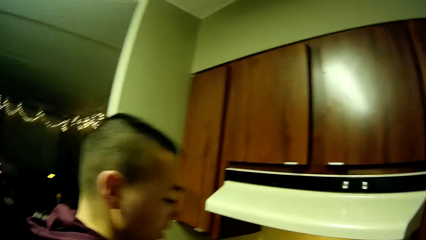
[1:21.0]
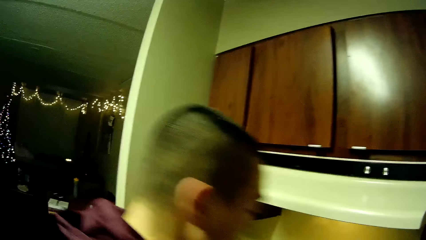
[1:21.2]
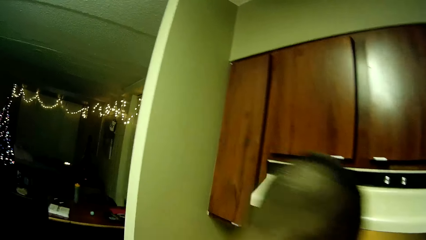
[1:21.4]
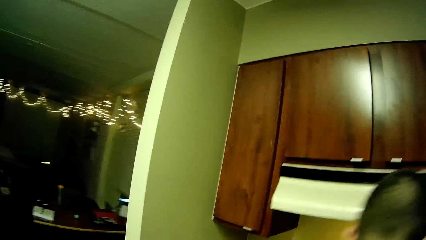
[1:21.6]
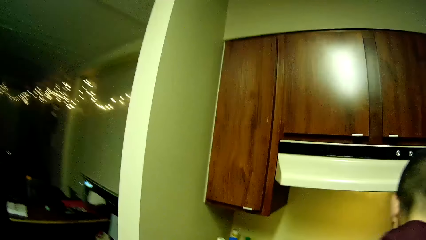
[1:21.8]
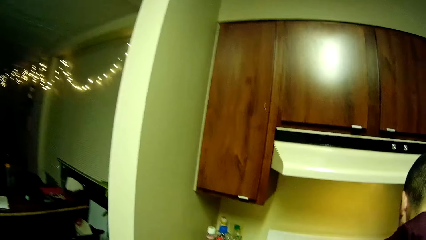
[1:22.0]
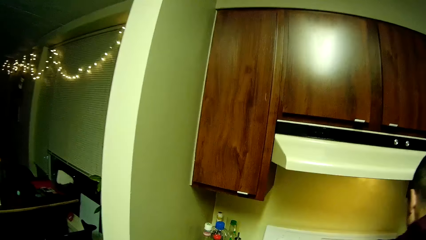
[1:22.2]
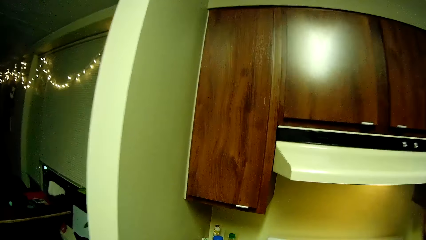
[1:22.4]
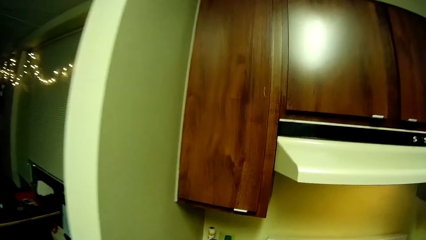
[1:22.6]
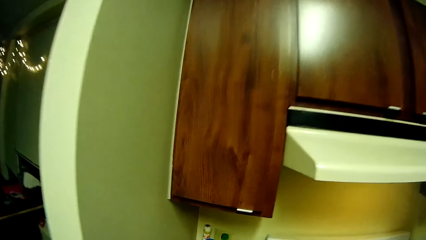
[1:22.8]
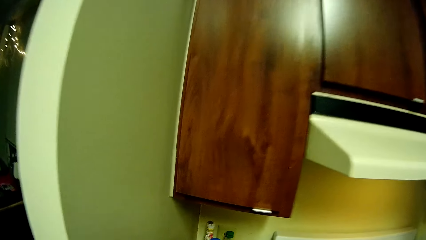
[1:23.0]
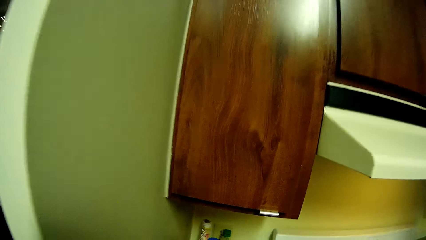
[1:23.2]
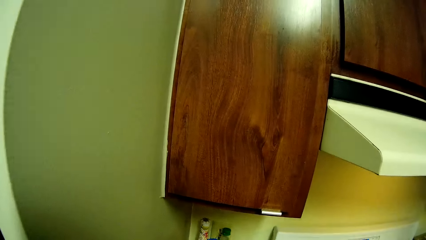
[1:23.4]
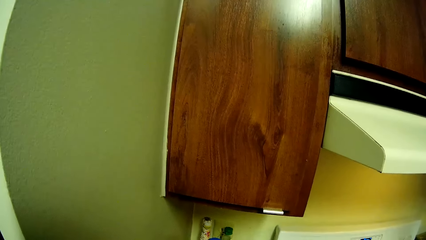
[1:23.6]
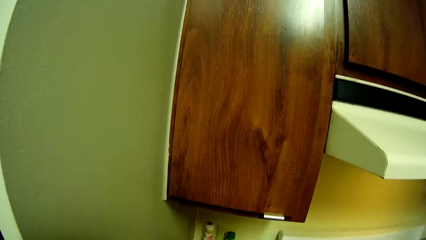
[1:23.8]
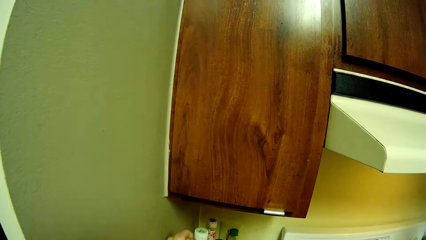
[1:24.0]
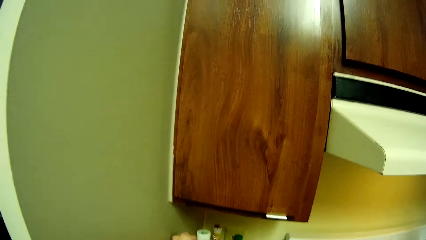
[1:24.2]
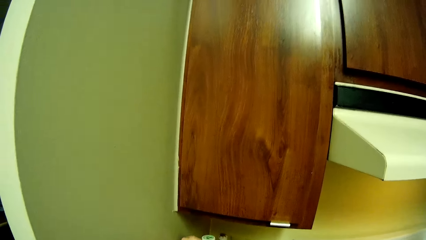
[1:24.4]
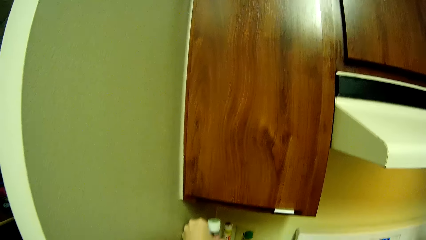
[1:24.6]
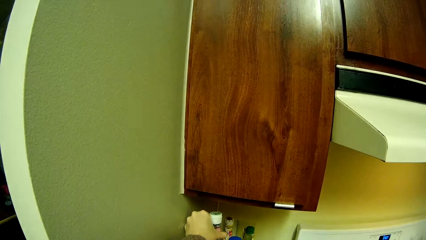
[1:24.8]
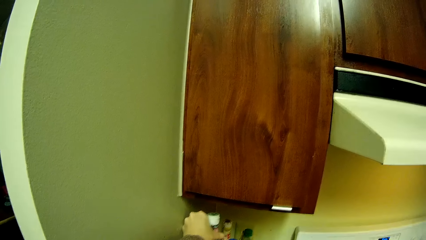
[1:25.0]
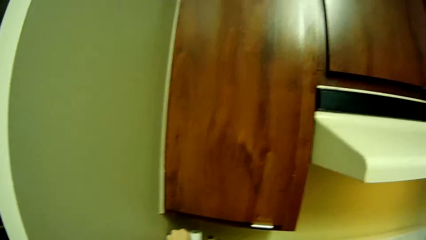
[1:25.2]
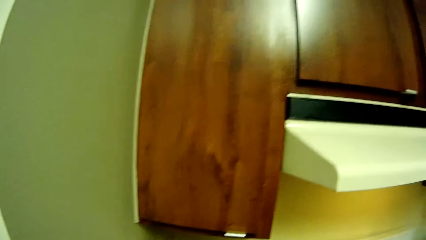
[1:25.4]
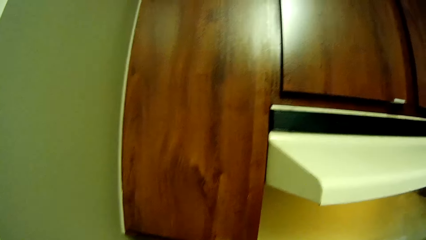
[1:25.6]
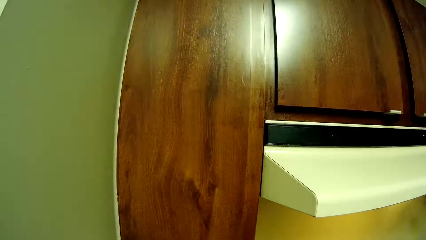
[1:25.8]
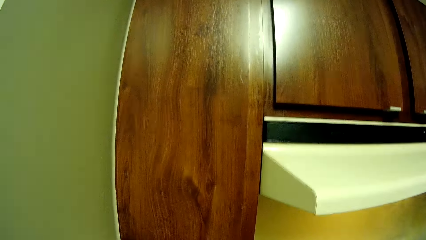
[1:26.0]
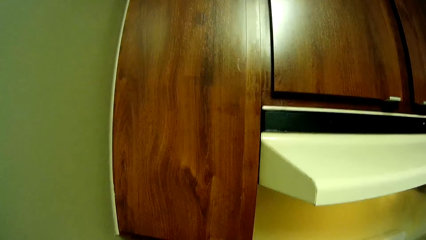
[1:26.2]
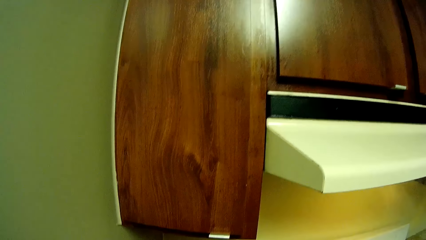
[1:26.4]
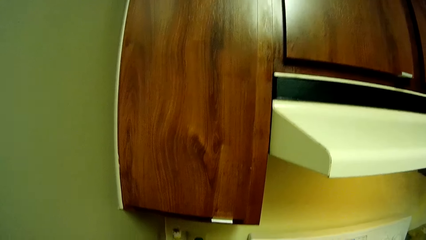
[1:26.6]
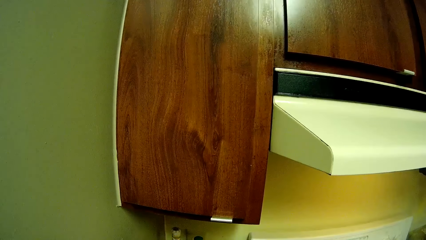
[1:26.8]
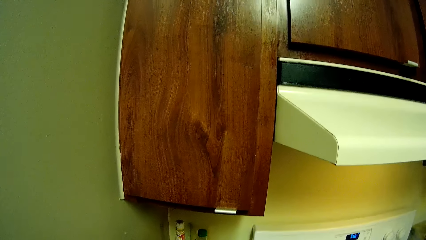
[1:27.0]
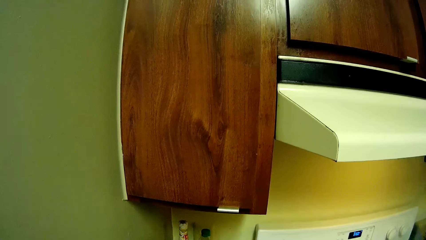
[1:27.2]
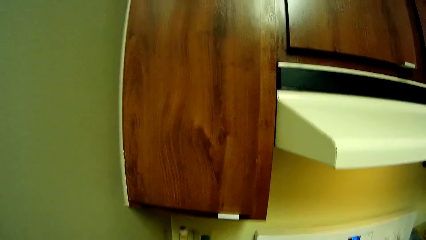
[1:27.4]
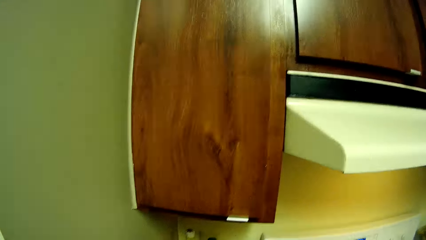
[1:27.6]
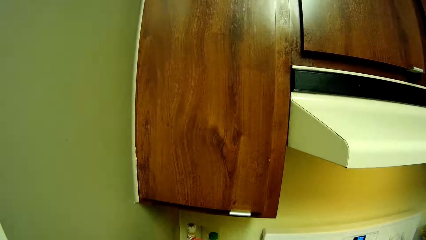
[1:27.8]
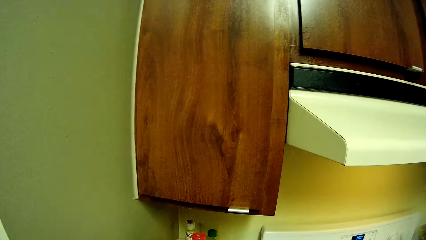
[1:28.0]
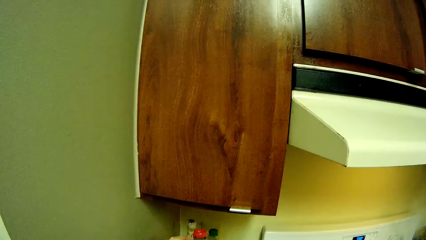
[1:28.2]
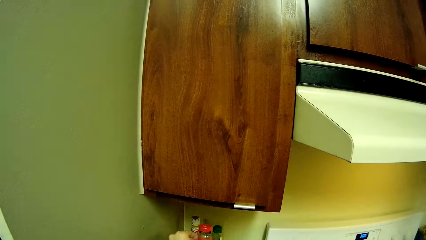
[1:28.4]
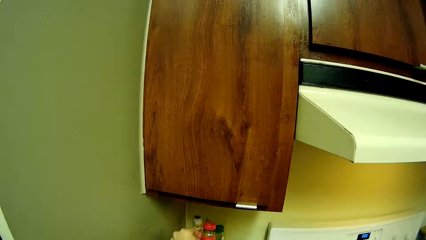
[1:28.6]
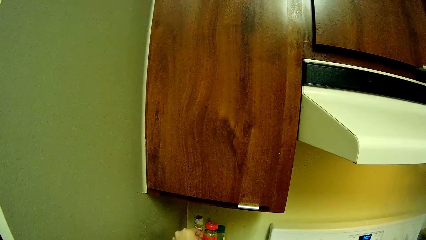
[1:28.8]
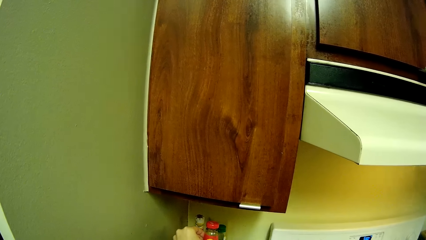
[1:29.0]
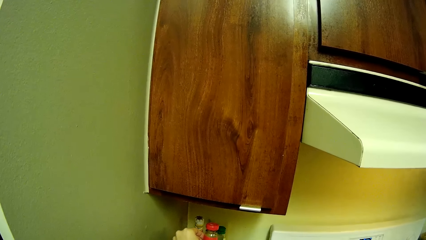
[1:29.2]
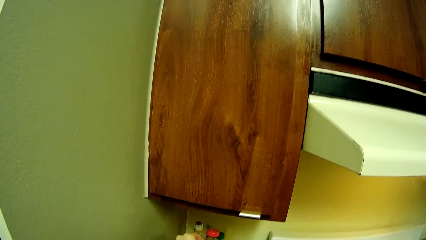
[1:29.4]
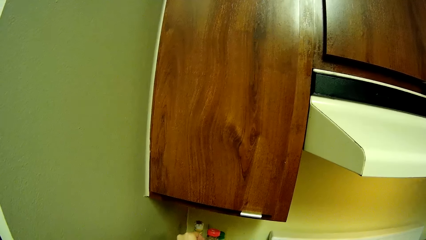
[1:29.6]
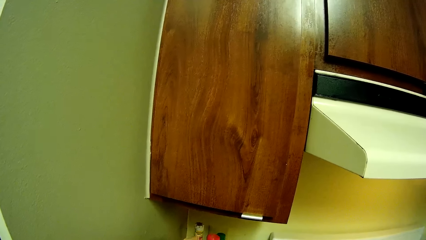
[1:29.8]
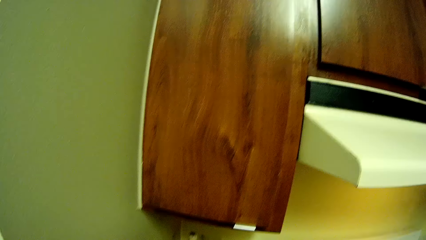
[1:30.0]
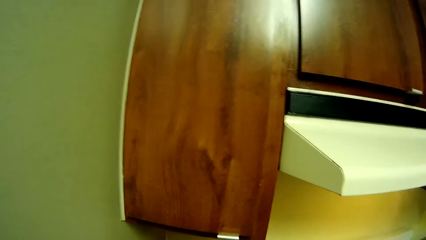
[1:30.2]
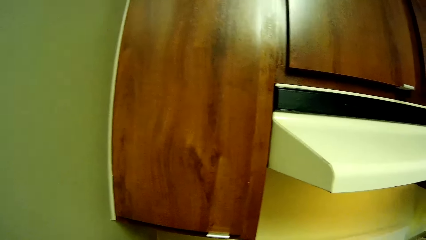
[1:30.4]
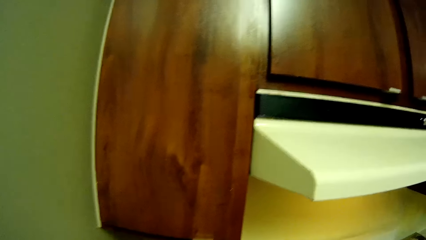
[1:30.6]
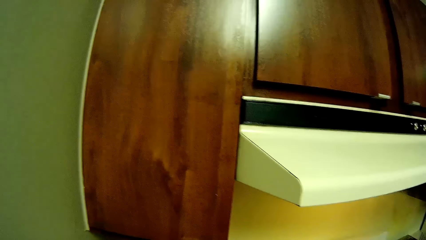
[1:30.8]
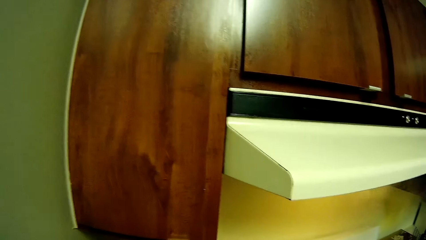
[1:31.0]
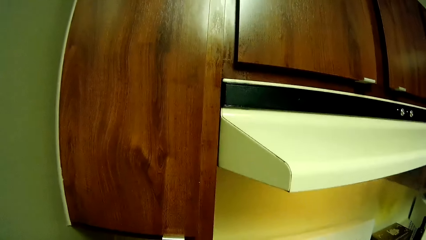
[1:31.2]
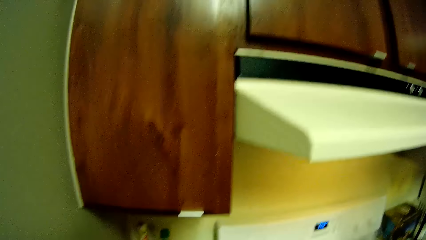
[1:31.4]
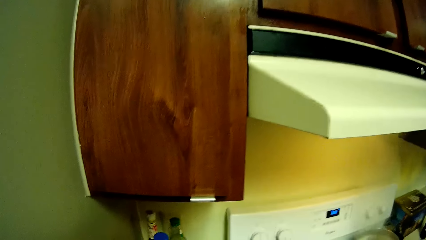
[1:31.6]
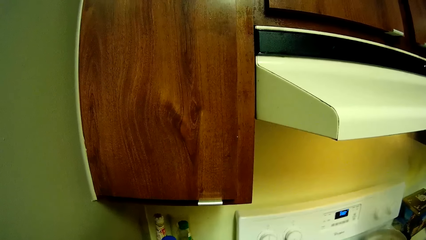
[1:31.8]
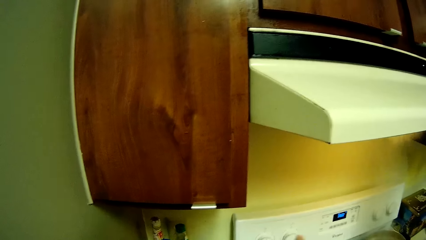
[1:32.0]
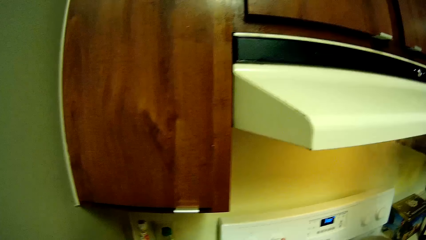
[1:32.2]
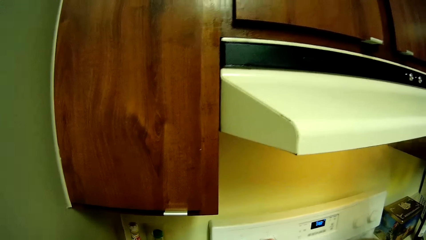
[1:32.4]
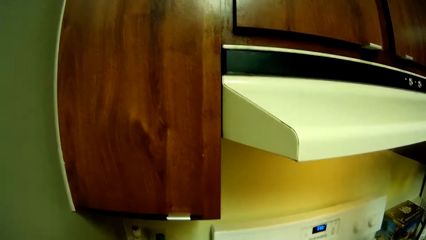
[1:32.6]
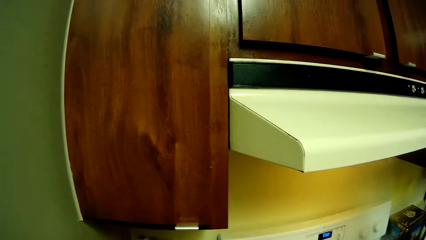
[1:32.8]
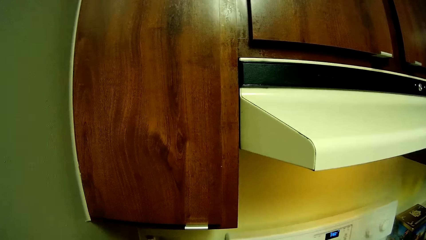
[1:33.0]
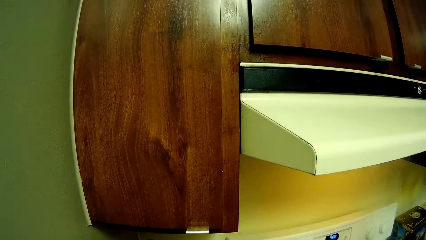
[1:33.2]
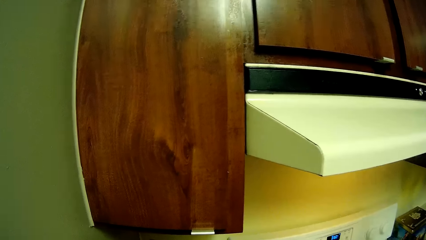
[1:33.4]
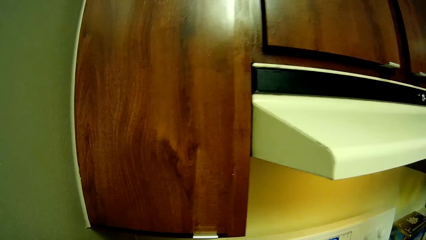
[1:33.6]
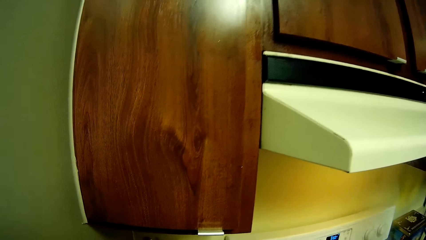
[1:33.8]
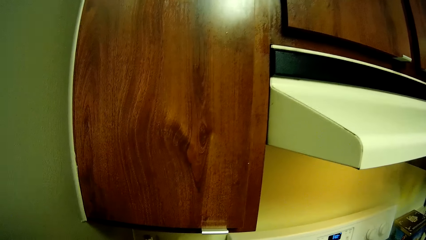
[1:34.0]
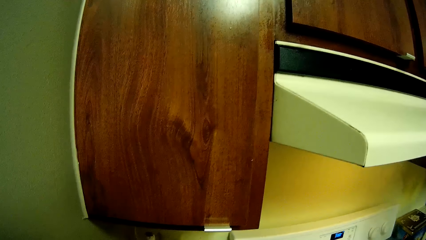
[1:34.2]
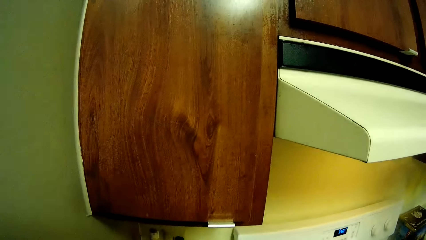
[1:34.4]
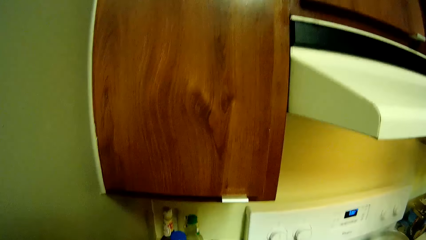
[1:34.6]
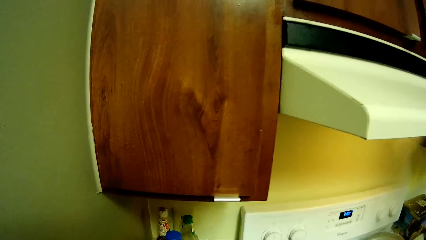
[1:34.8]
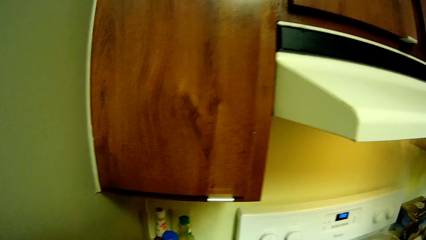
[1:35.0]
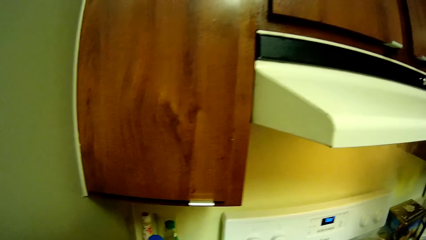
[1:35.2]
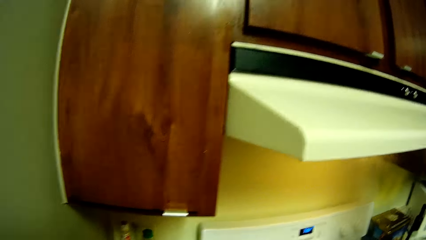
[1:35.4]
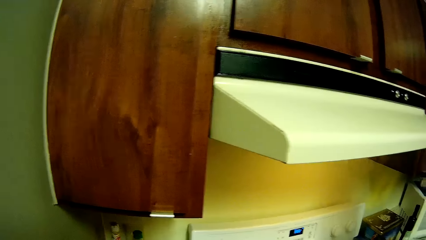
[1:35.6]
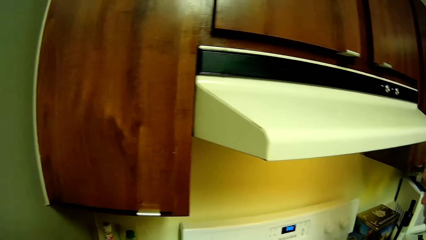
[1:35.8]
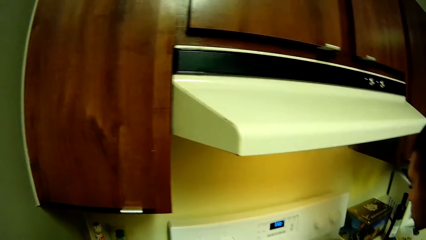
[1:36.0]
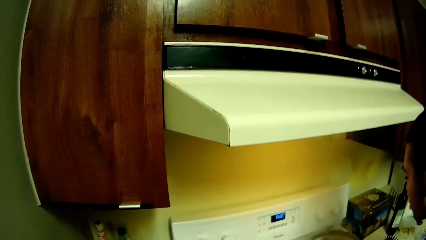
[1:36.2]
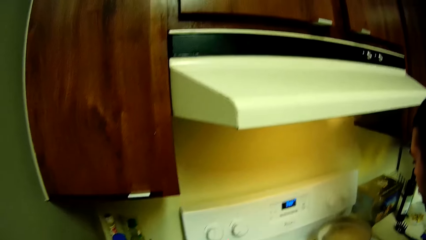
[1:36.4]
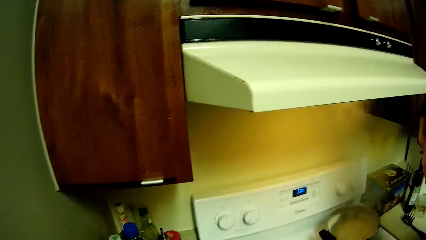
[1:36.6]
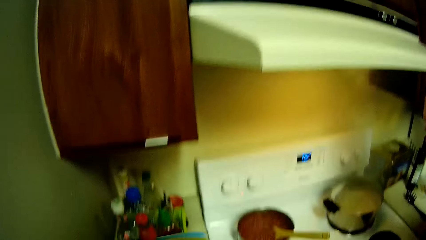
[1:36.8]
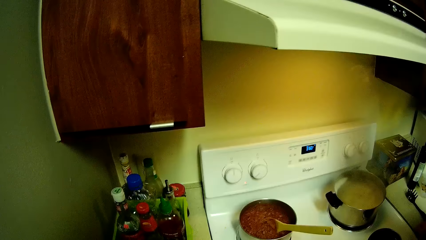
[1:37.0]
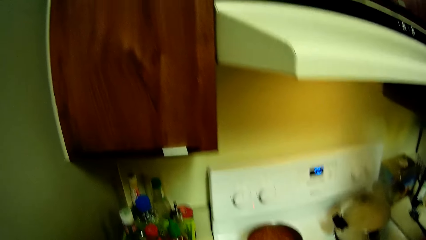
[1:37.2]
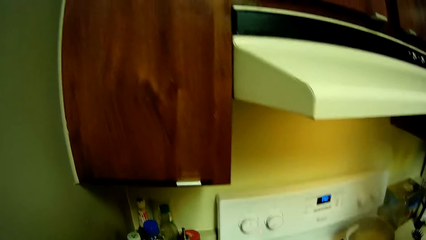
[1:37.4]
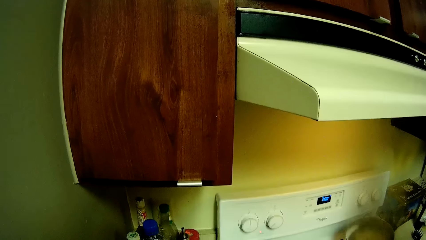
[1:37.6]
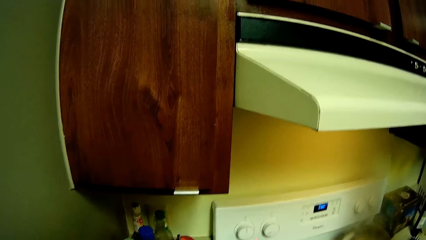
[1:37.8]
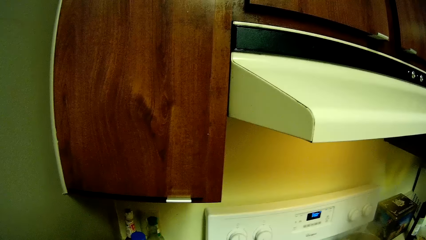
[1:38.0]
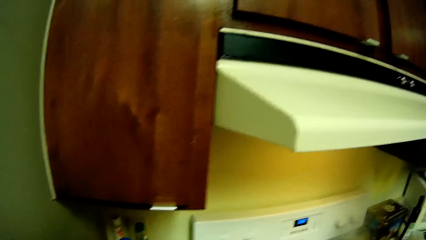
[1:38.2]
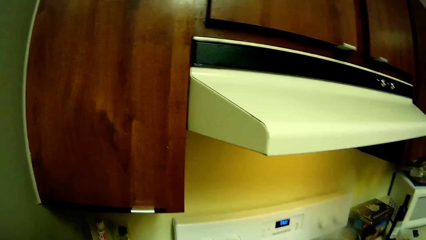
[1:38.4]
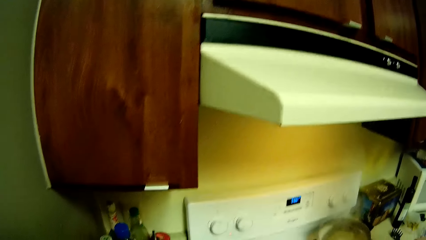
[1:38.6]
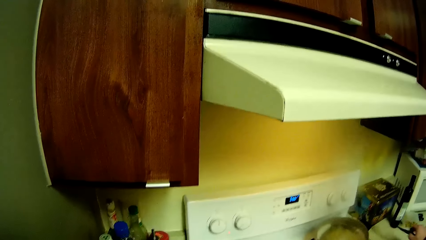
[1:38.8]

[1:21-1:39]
The camera wearer picks up a bottle on the kitchen counter with her right hand. A man holds something. The camera wearer drops the bottle on the kitchen counter. She picks up the bottle on the kitchen counter with her right hand. She drops the bottle on the kitchen counter. She adjusts a switch on the cooker with her right hand. The man watches the pot.
